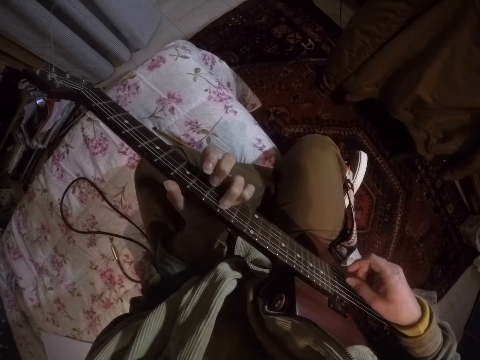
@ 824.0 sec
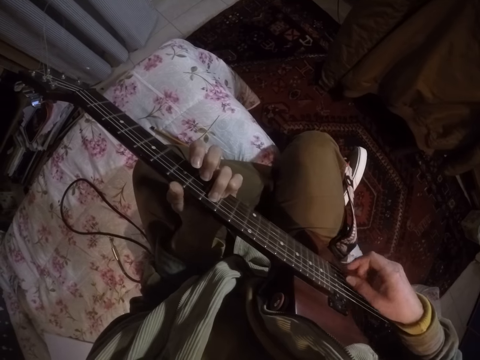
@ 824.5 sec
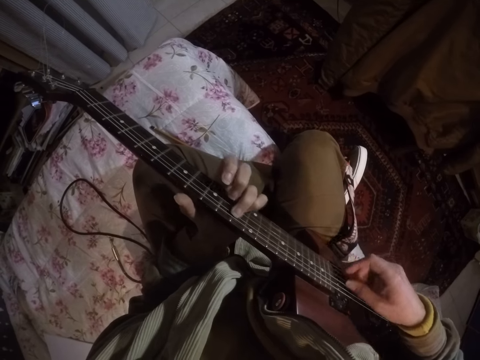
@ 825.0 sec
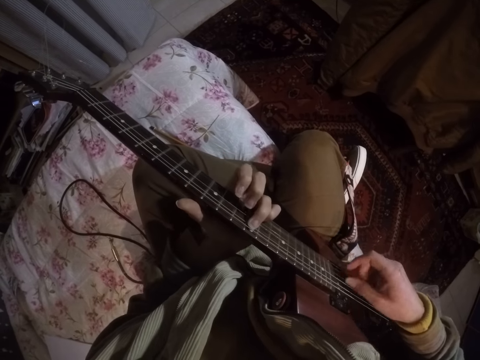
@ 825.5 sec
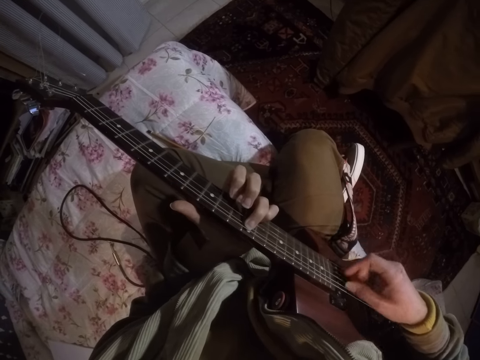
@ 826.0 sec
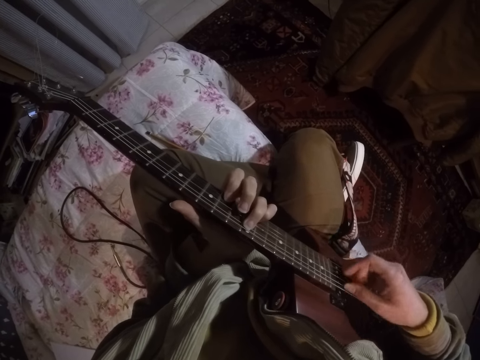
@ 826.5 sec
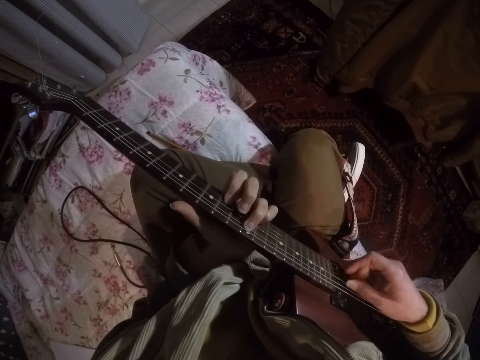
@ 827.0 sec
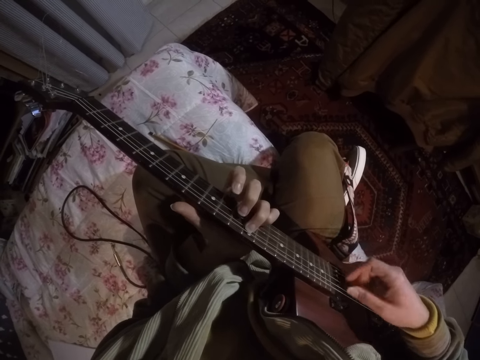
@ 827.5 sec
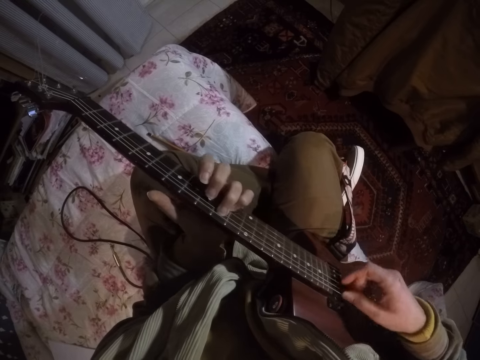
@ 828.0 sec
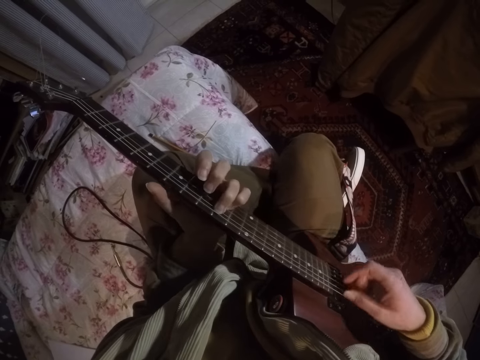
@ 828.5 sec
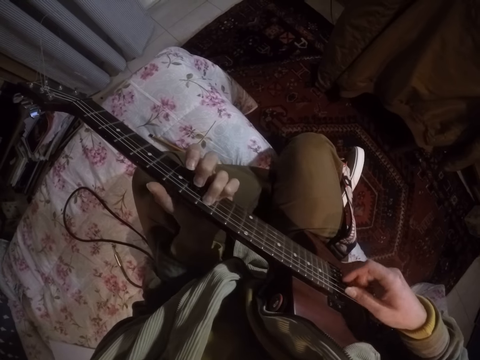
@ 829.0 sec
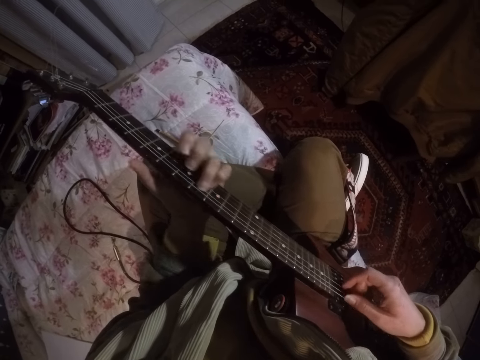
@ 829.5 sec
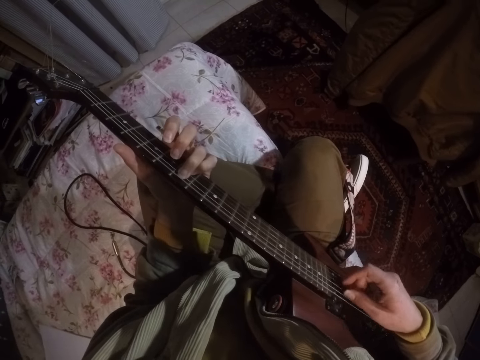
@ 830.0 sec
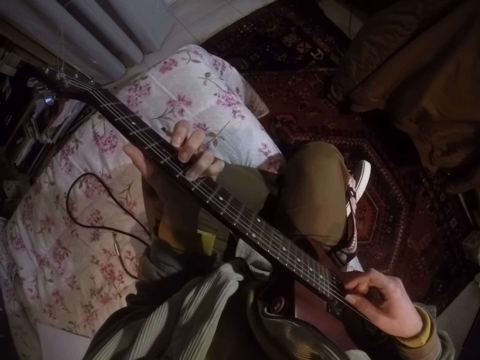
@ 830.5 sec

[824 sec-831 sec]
The camera wearer drags the left fingers on the fingerboard. They fingerpick the guitar.

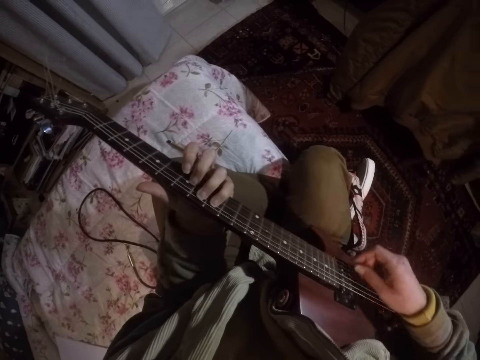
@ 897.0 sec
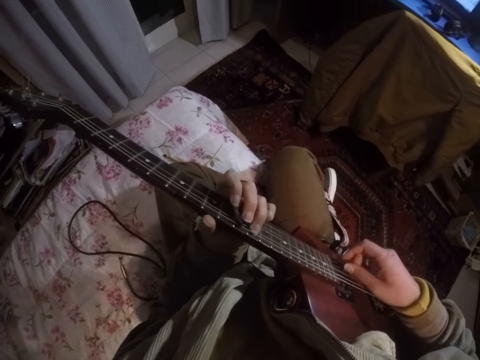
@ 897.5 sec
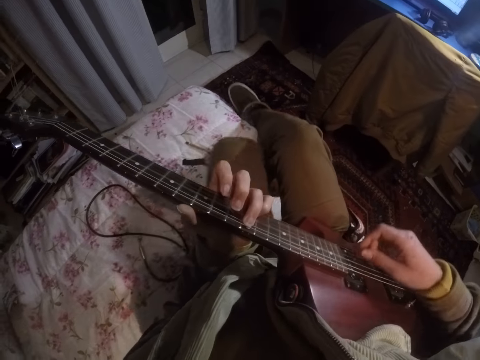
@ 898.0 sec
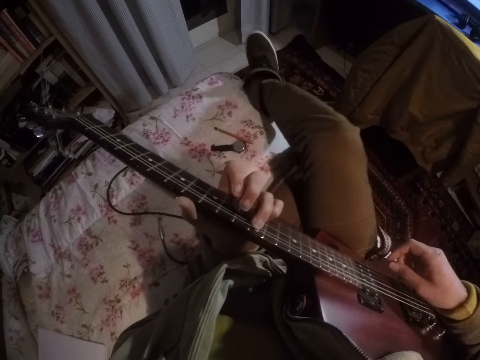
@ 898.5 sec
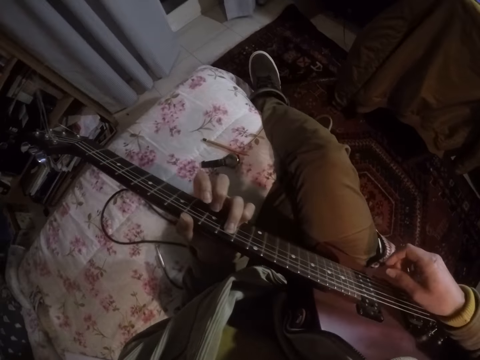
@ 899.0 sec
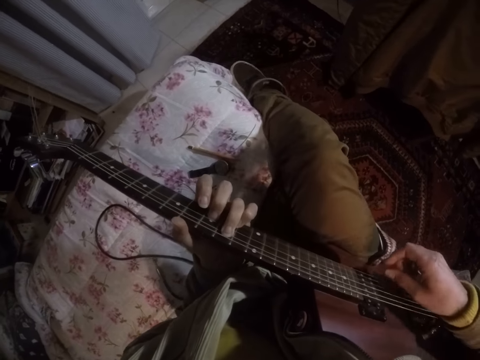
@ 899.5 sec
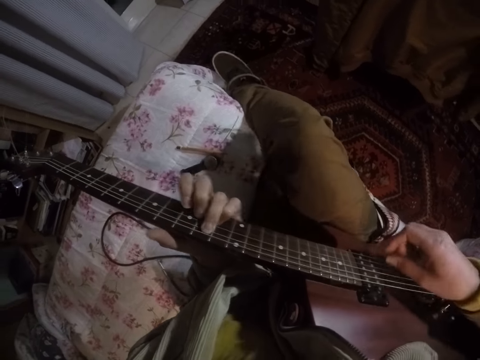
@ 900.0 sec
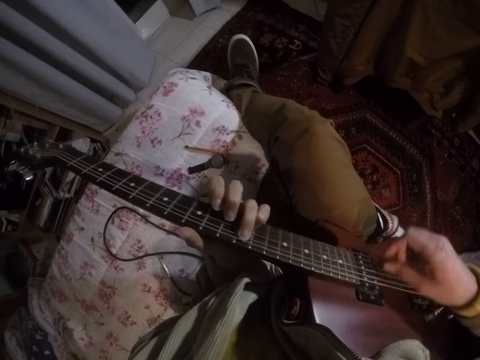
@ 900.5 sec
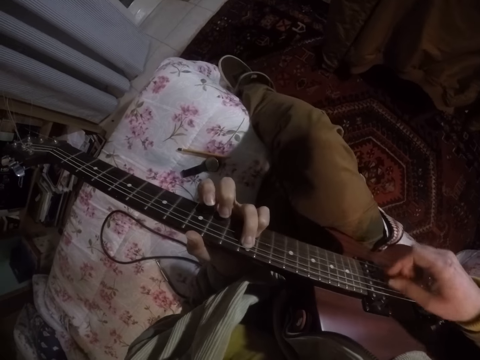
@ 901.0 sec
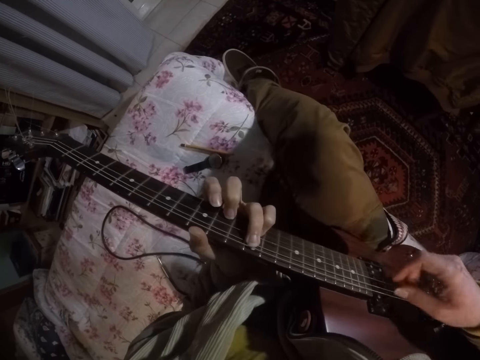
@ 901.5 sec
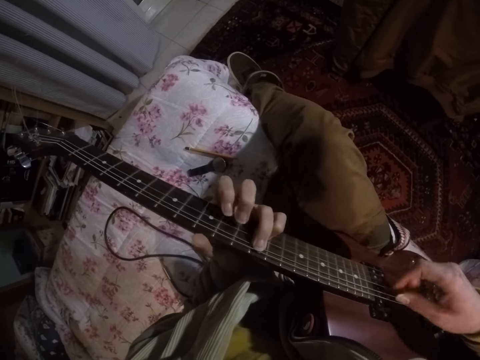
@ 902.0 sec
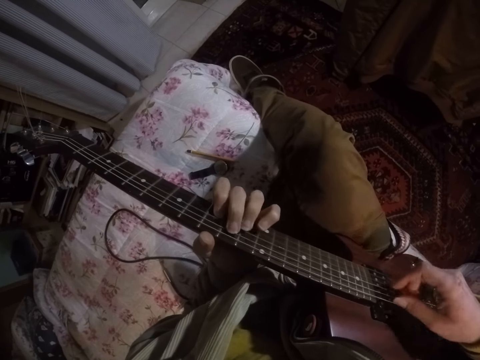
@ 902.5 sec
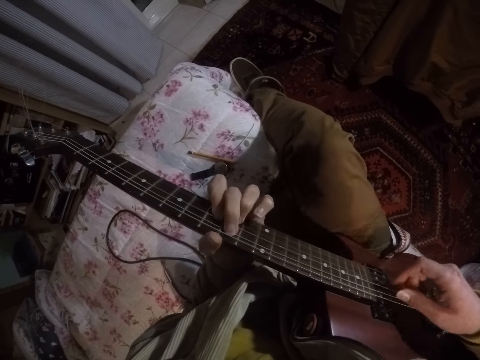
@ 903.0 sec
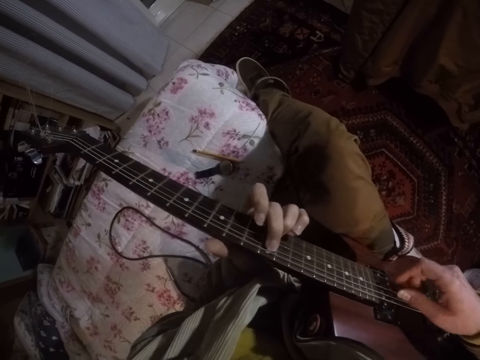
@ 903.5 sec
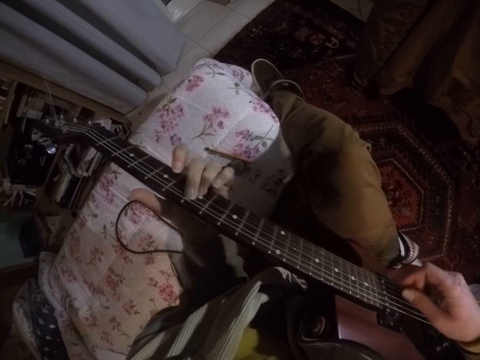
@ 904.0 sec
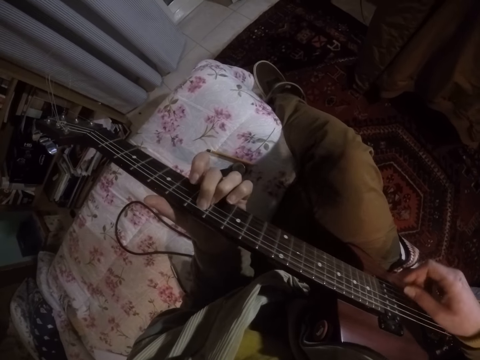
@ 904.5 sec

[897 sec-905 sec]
The camera wearer crosses the legs. They play the guitar.

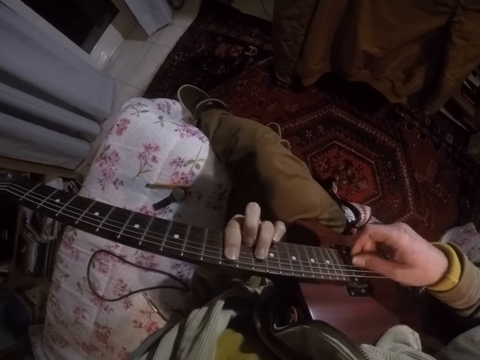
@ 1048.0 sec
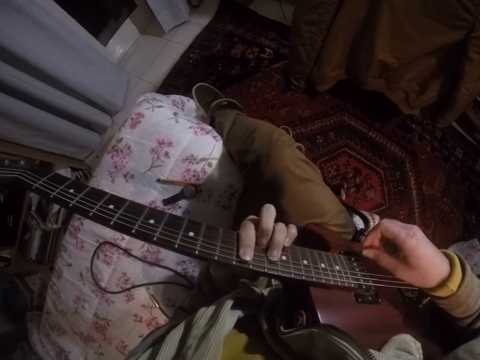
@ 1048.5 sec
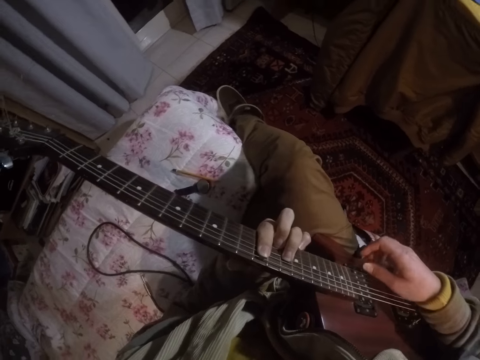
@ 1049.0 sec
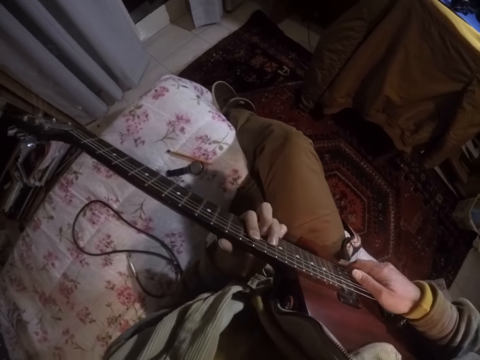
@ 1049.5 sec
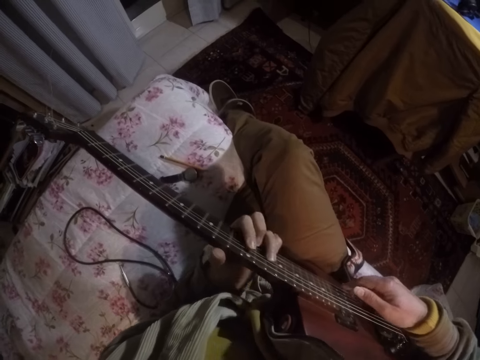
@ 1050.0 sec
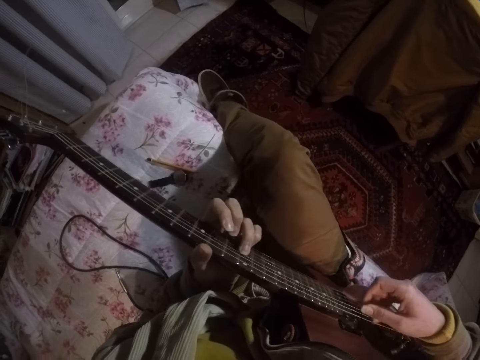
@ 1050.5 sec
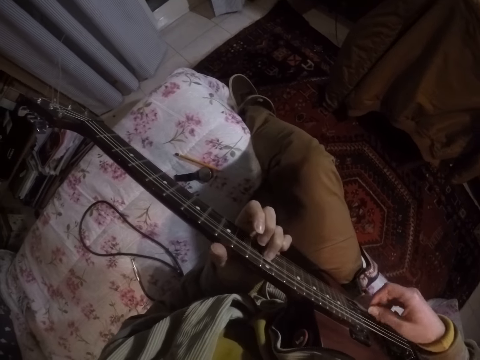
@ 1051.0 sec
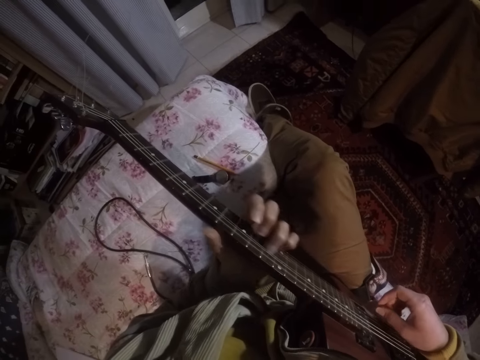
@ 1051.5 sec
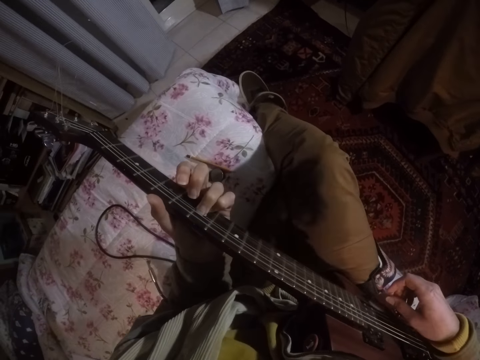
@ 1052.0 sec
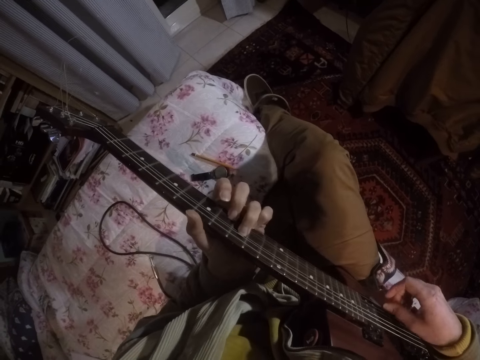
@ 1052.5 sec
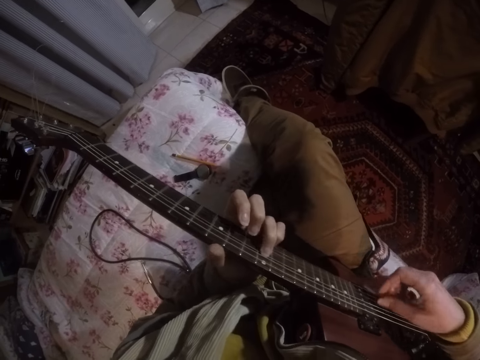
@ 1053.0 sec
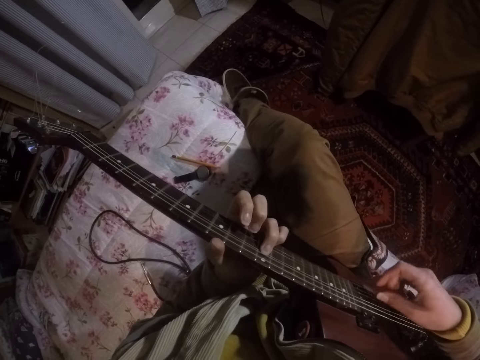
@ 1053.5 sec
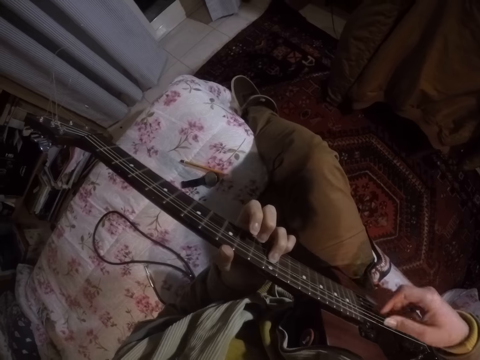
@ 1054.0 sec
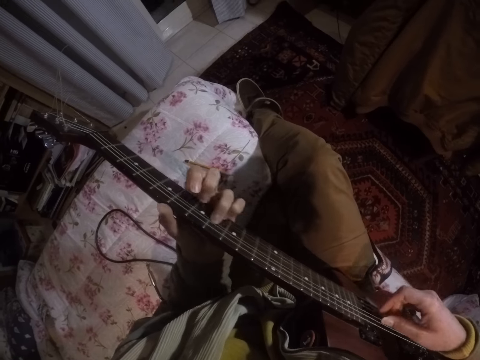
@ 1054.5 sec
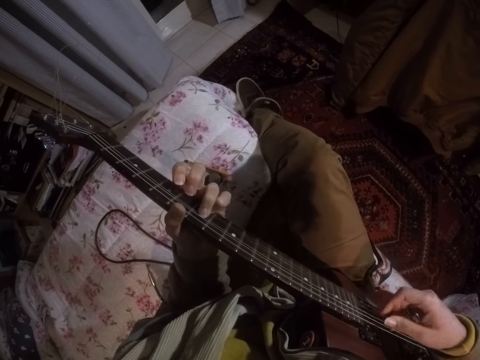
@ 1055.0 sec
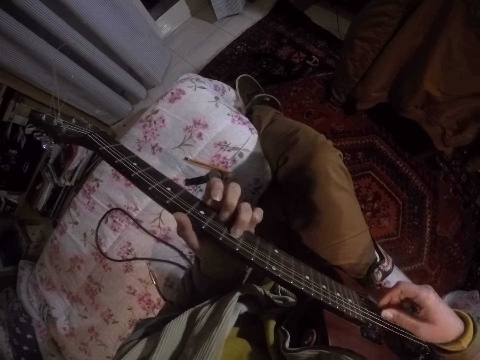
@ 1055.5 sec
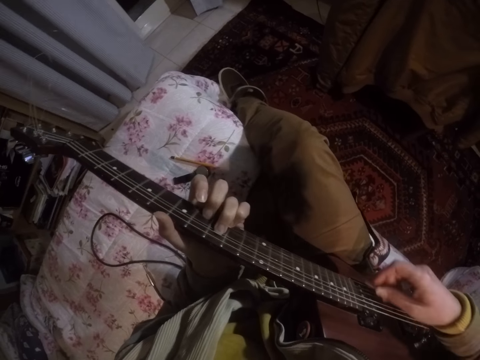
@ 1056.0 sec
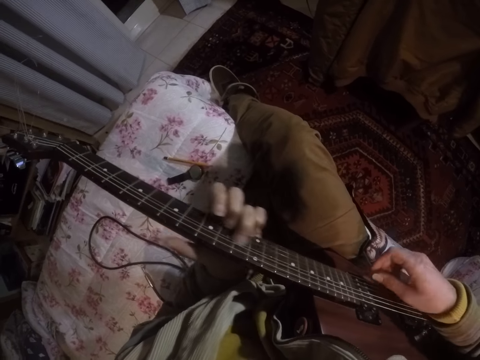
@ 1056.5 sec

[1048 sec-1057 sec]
The camera wearer moves the guitar. They play the guitar.
